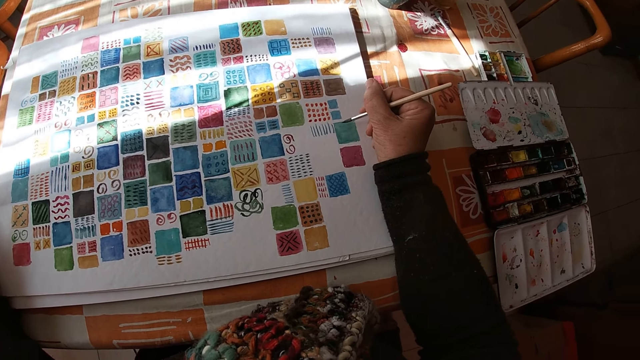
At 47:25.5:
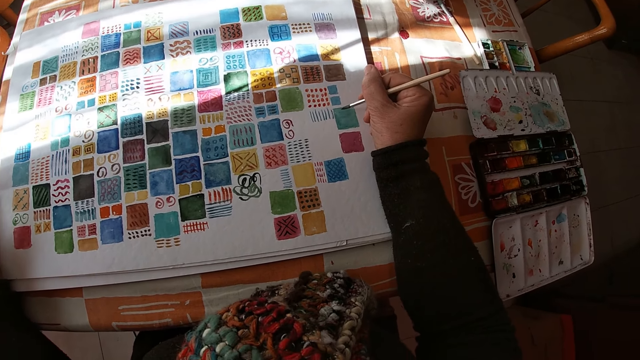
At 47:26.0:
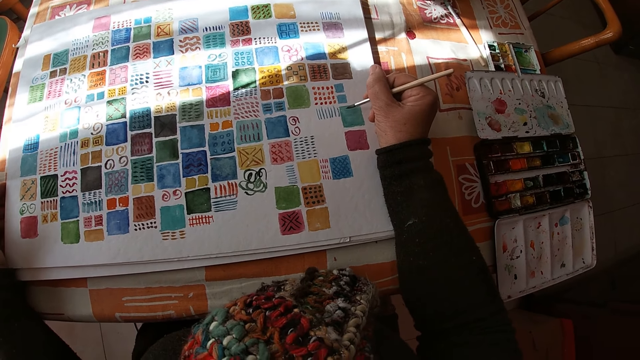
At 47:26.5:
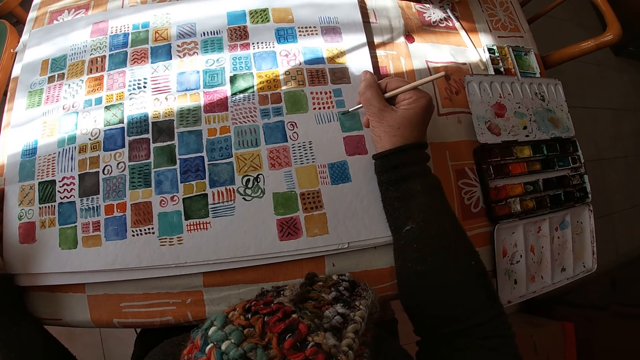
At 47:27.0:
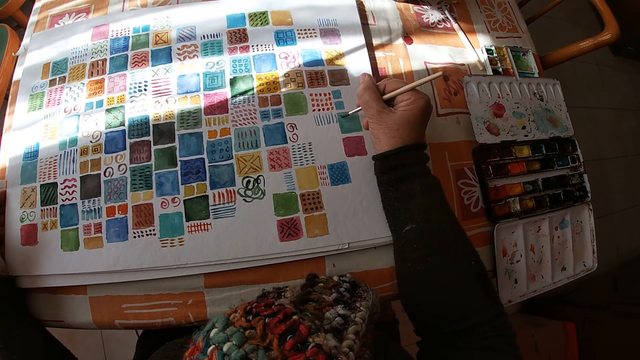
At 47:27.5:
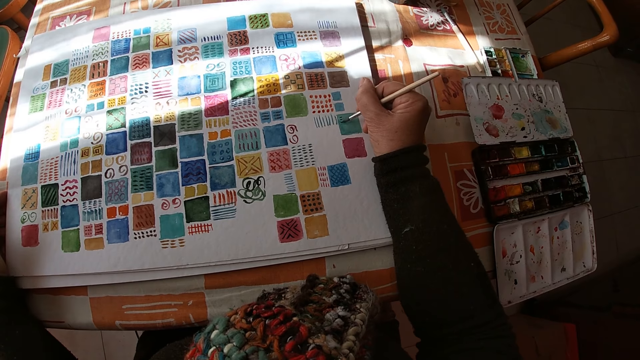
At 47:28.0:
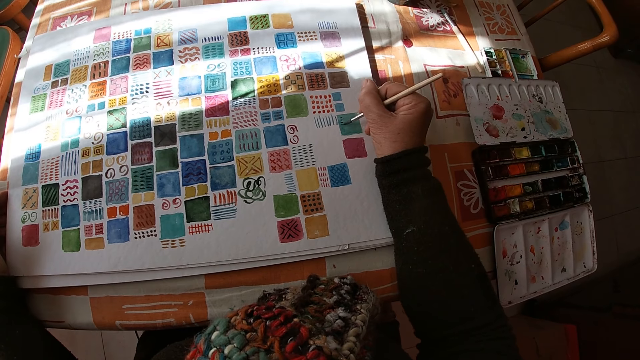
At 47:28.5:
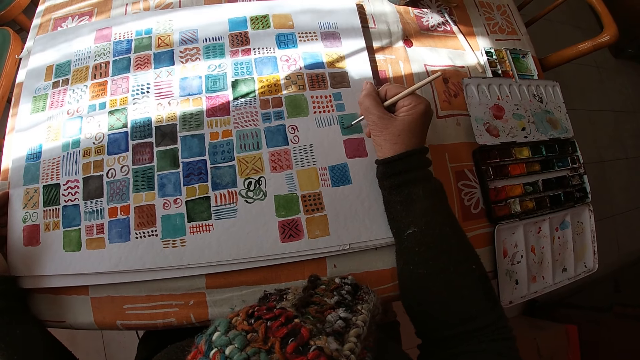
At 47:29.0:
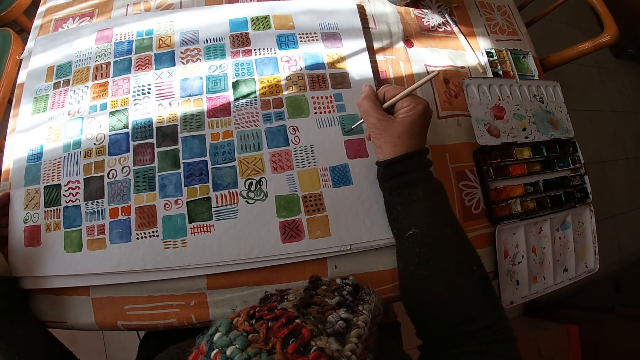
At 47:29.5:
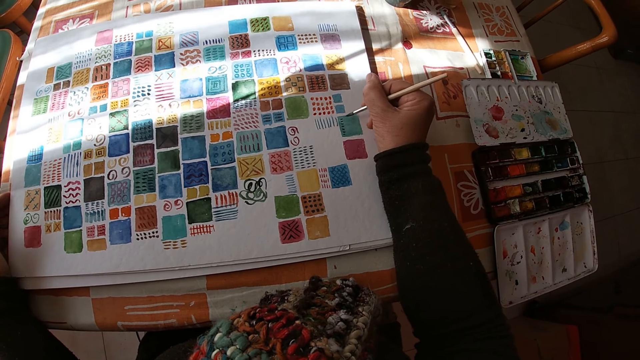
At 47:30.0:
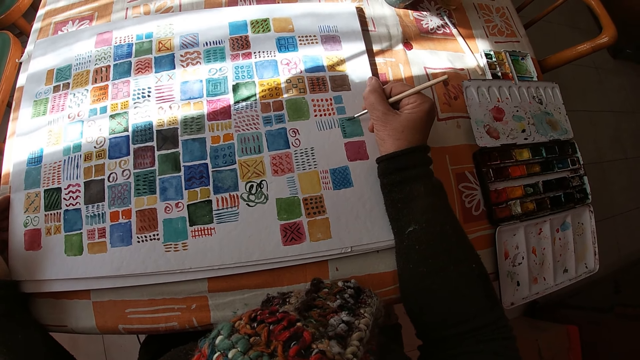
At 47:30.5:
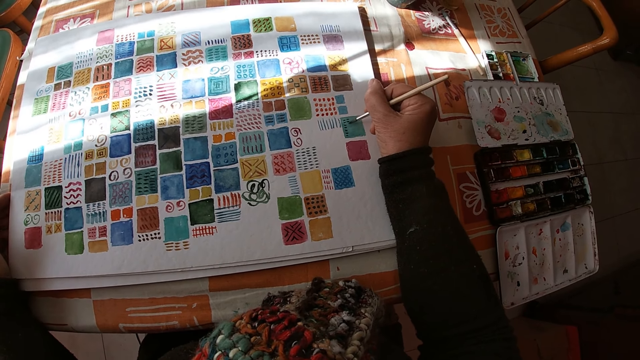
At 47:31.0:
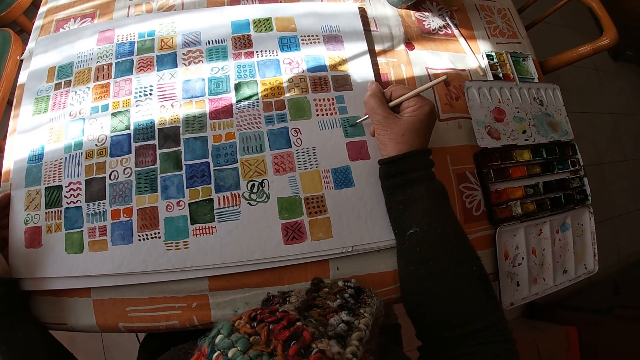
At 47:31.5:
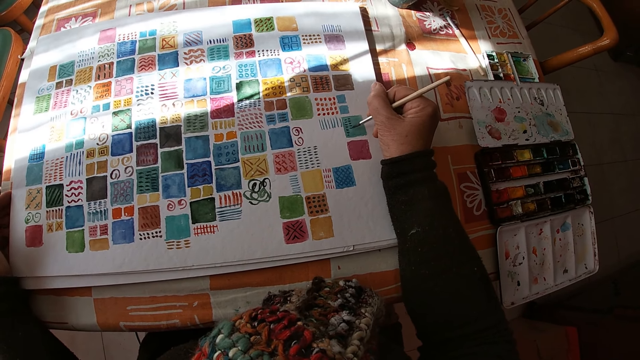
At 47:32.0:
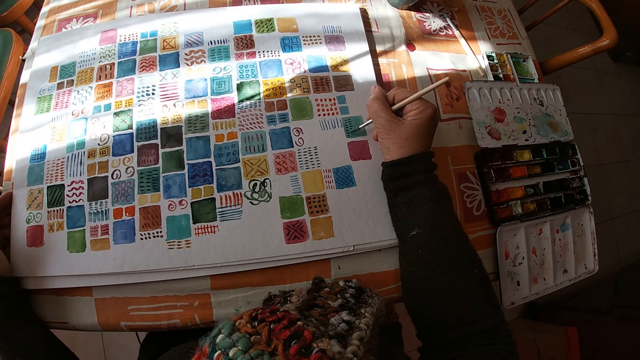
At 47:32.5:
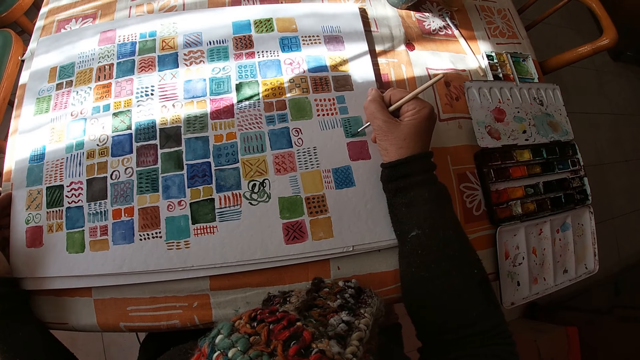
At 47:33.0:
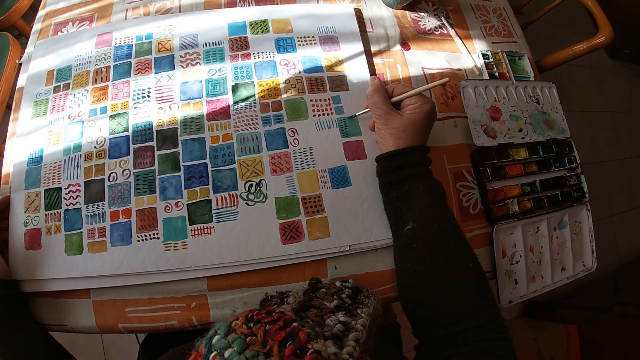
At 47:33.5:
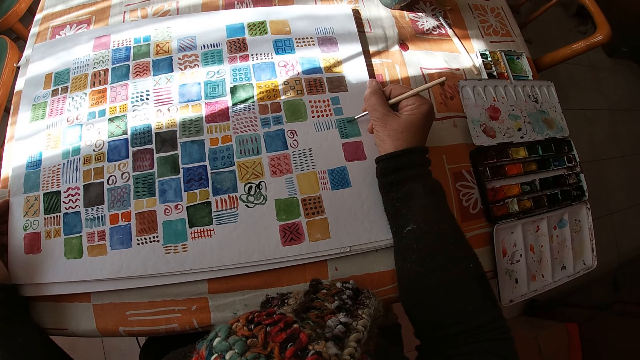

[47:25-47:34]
The camera wearer paints on the canvas pad on the table with the paint brush in her right hand.

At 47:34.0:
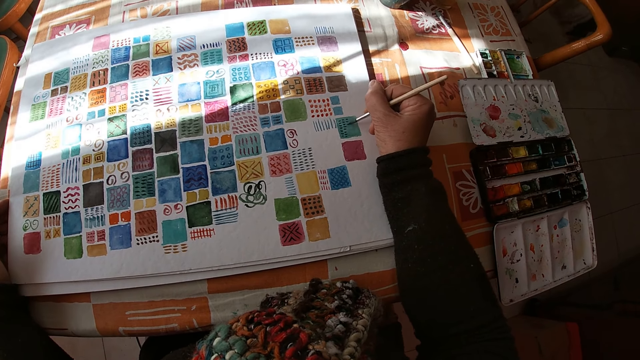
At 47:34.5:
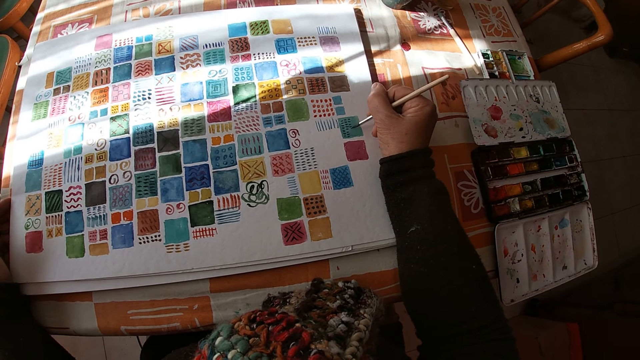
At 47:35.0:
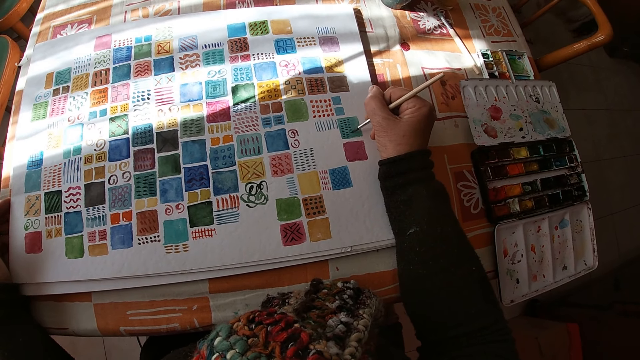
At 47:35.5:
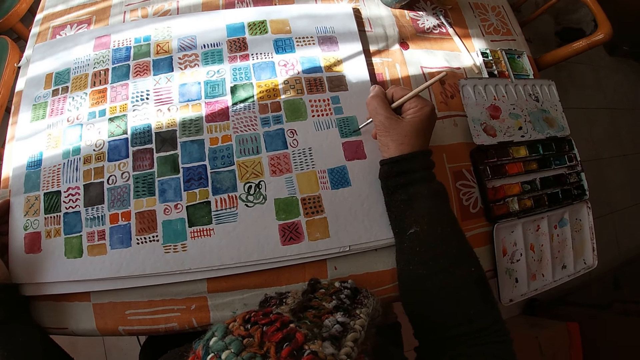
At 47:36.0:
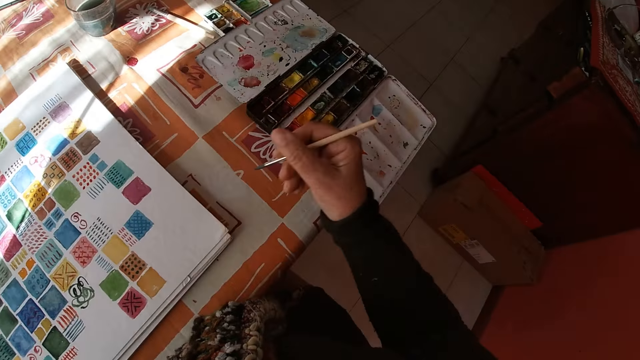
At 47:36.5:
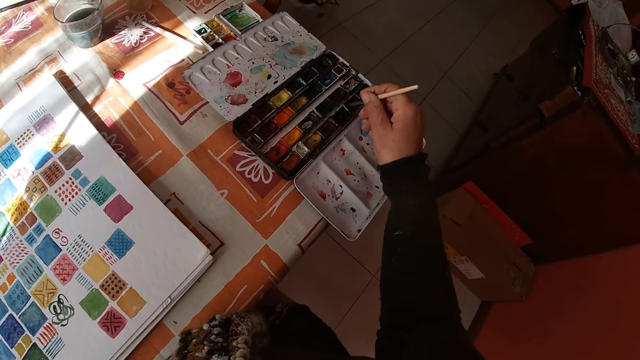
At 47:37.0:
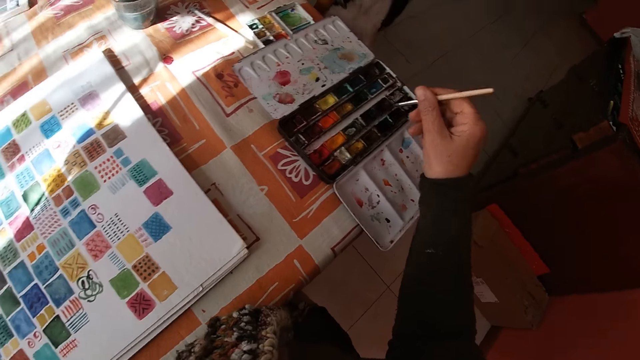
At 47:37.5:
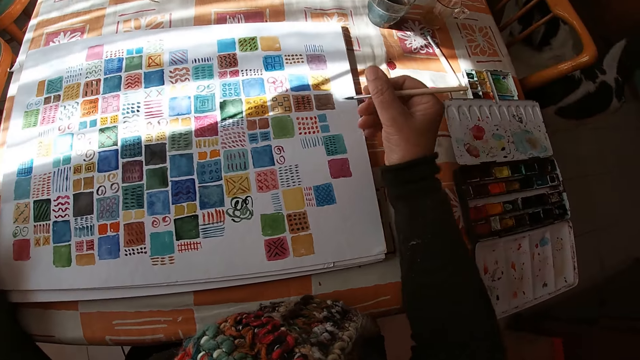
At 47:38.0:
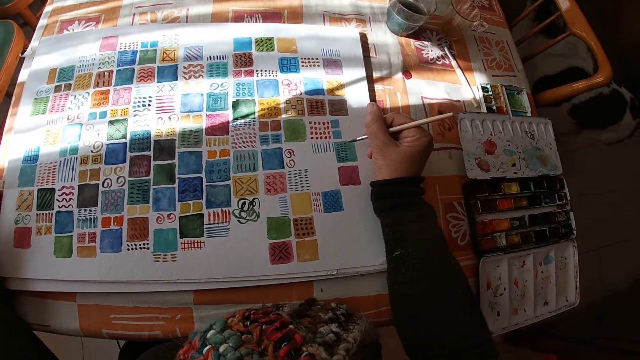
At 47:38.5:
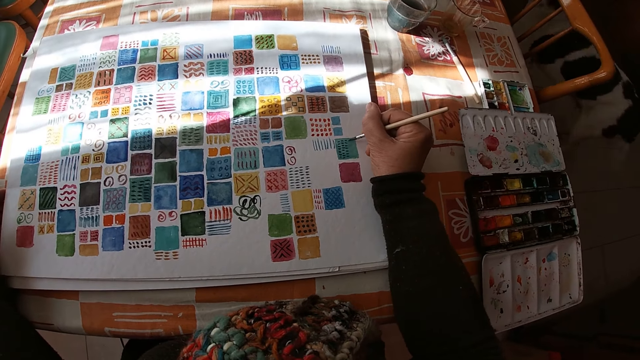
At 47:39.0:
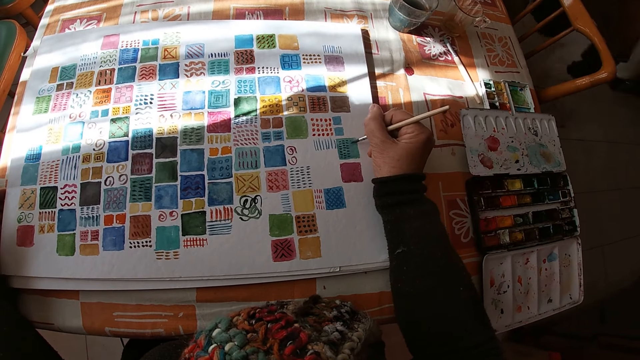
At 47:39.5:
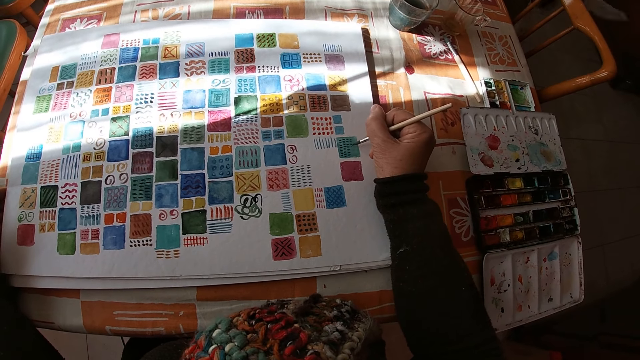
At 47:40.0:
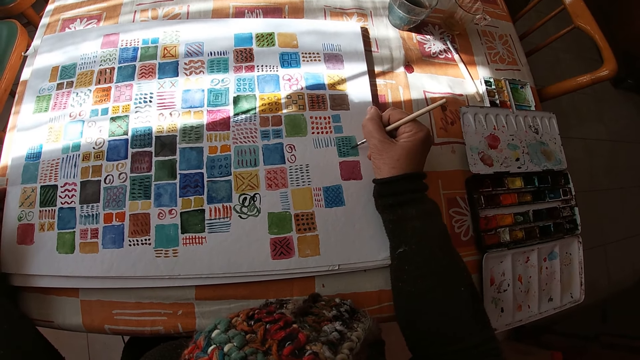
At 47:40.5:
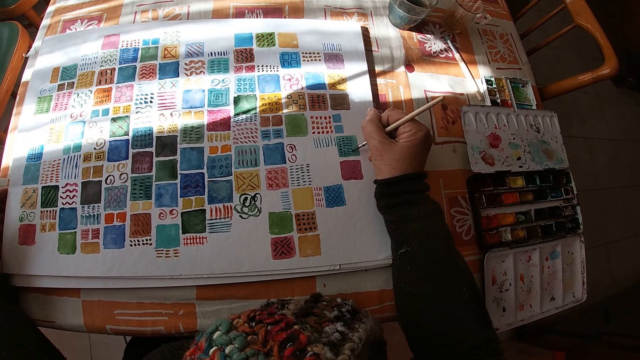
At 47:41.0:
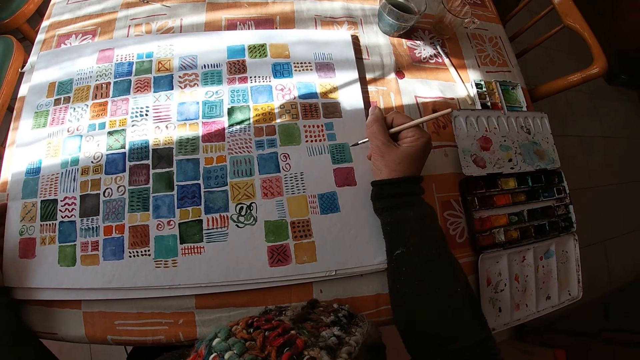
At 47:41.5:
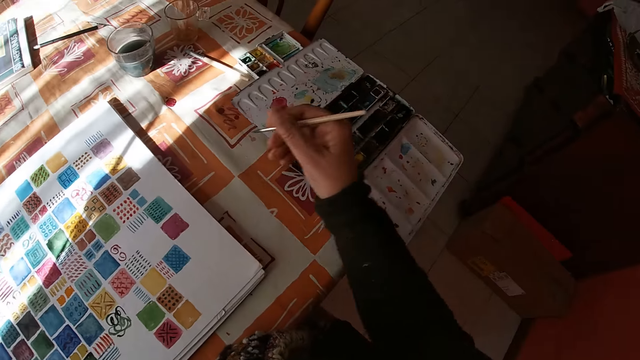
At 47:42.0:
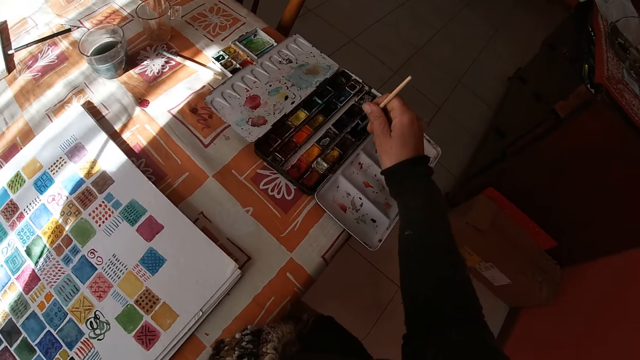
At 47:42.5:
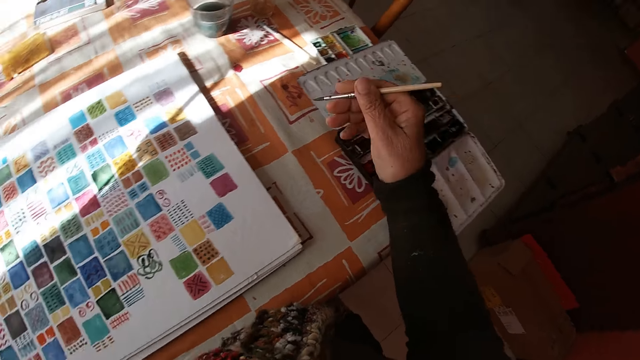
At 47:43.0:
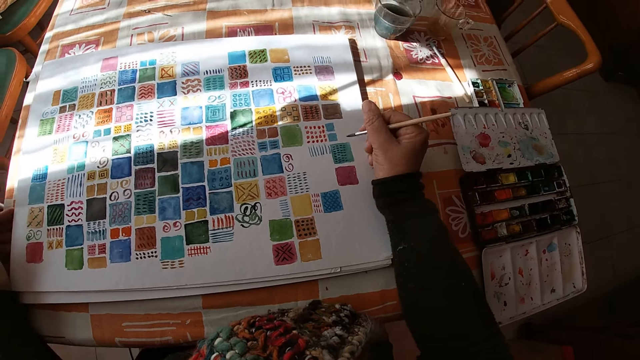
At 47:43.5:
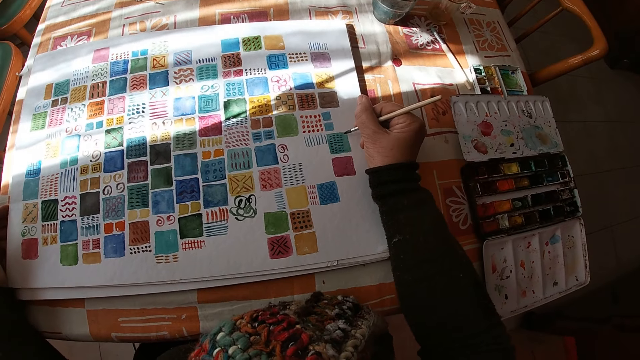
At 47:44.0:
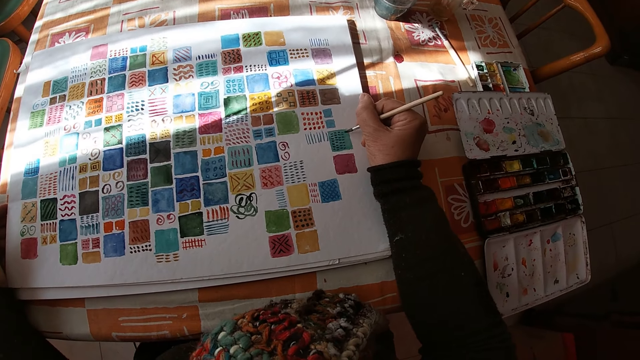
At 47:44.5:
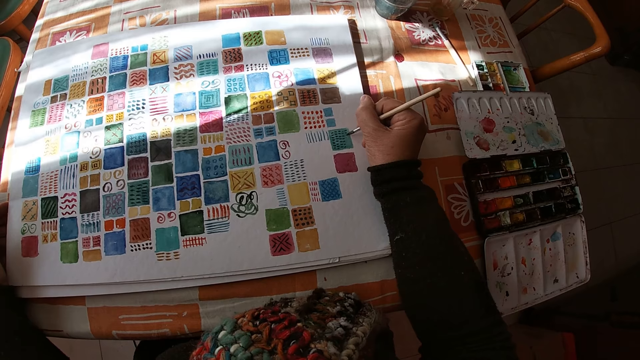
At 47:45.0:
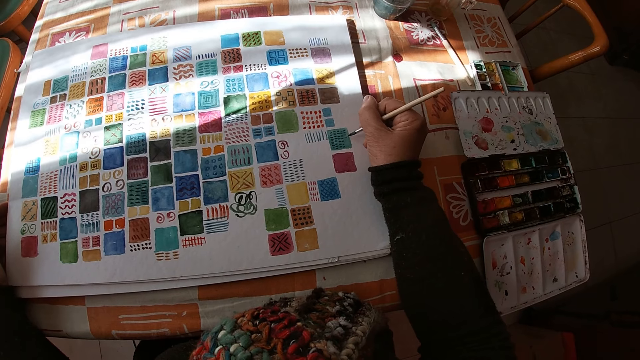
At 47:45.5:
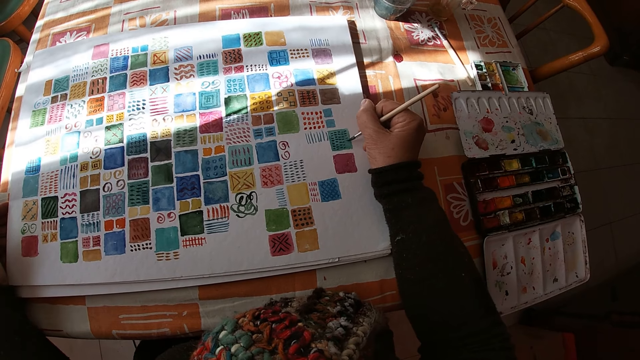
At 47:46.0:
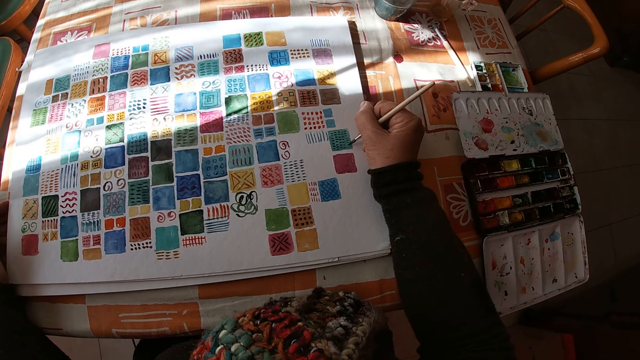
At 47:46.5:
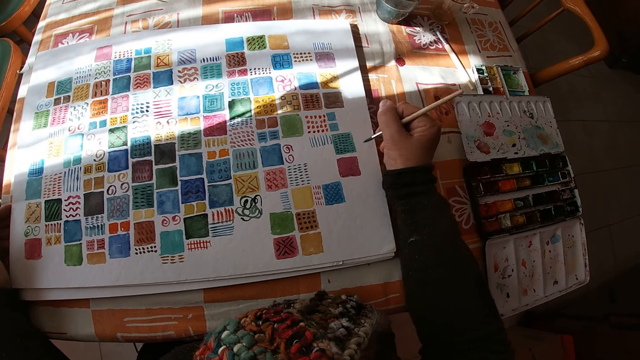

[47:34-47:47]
The camera wearer holds the paint brush. She dips the paint brush in the color palette on the table with her right hand. She paints on the canvas pad on the table with the paint brush in her right hand. The dog moves around the table in the room. The camera wearer dips the paint brush in the color palette on the table with her right hand. She paints on the canvas pad on the table with the paint brush in her right hand.
